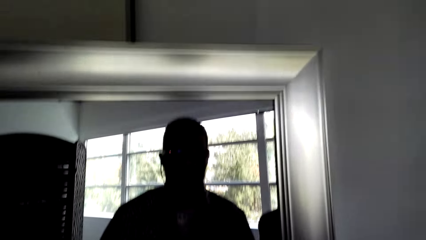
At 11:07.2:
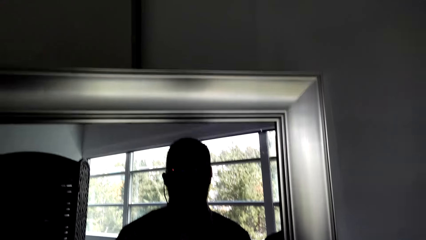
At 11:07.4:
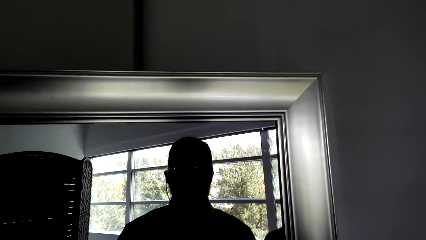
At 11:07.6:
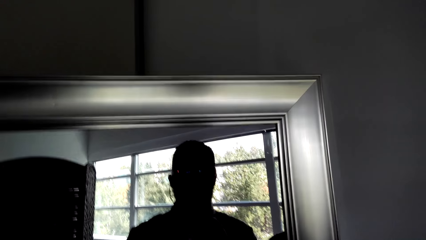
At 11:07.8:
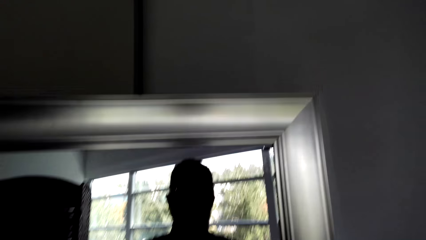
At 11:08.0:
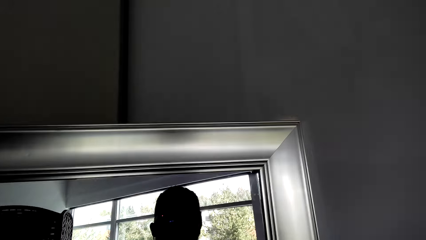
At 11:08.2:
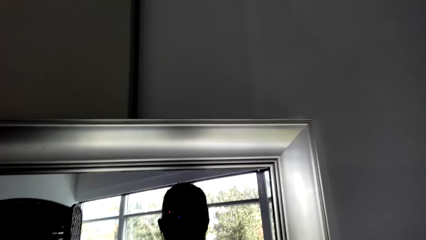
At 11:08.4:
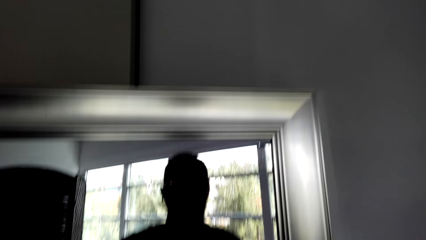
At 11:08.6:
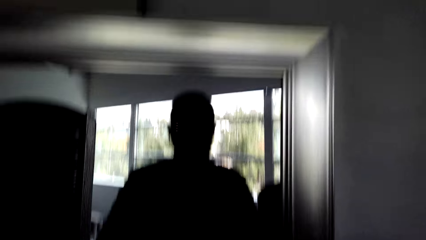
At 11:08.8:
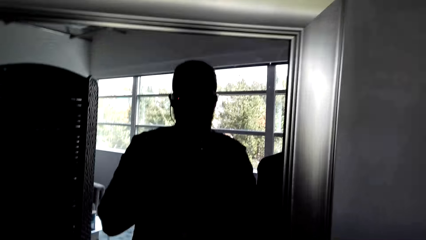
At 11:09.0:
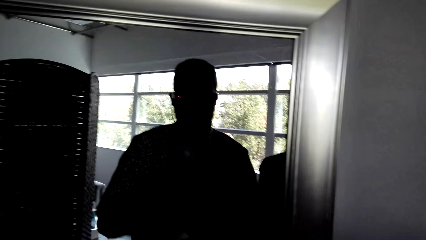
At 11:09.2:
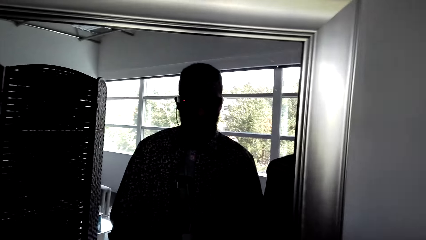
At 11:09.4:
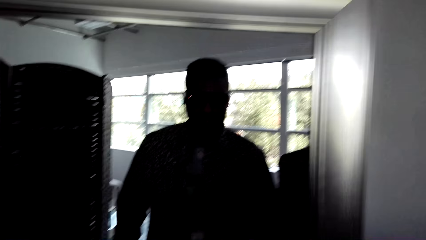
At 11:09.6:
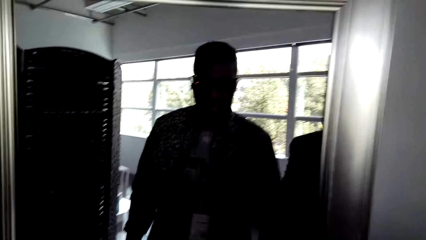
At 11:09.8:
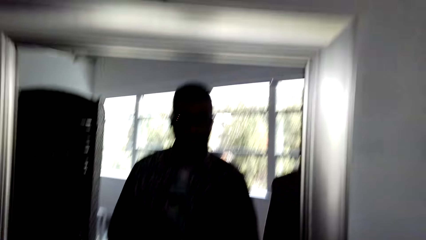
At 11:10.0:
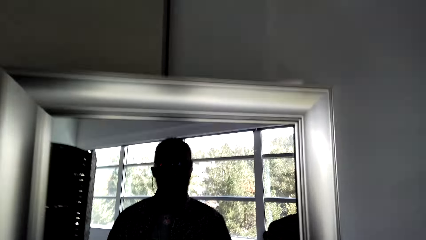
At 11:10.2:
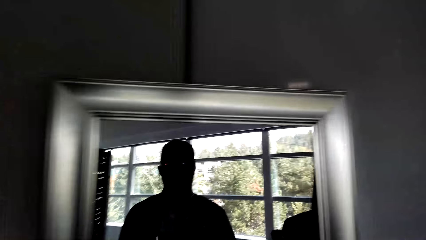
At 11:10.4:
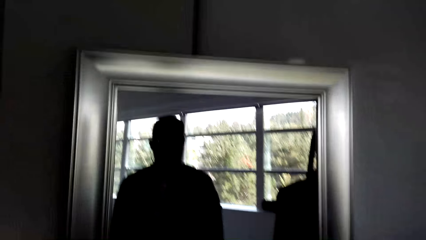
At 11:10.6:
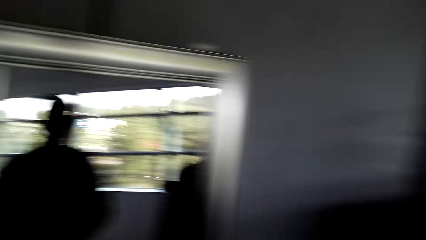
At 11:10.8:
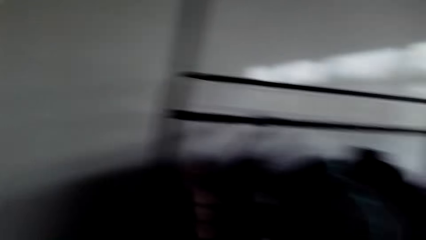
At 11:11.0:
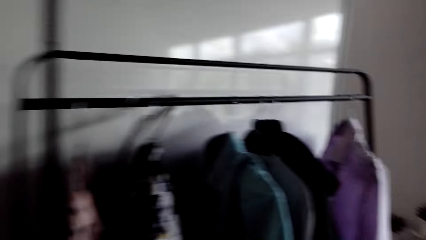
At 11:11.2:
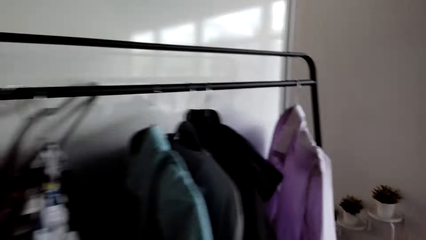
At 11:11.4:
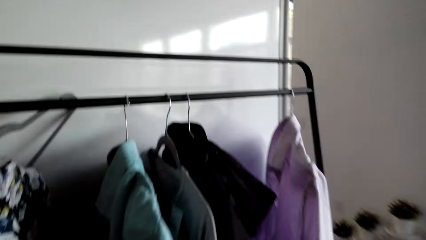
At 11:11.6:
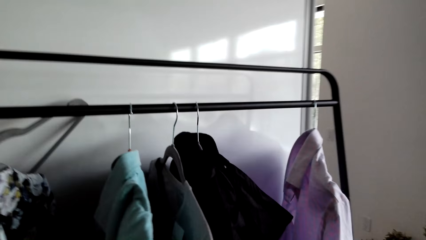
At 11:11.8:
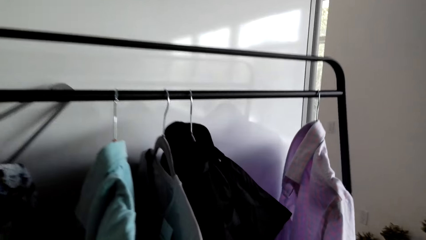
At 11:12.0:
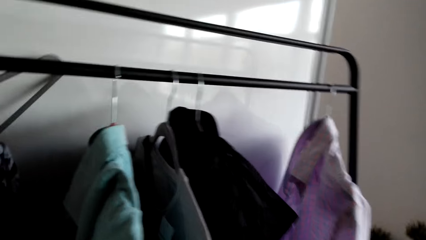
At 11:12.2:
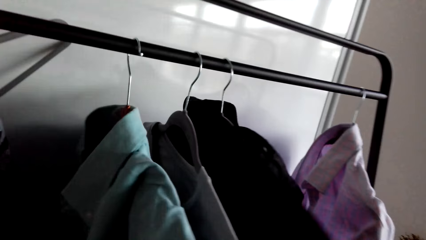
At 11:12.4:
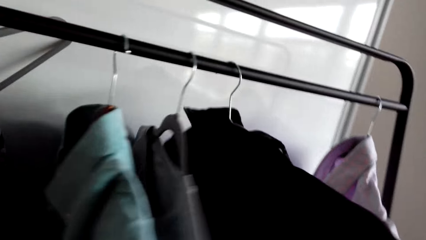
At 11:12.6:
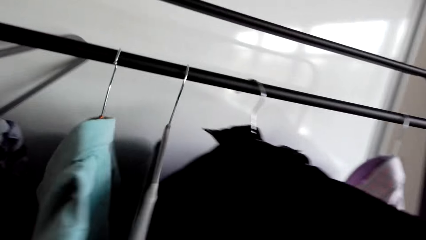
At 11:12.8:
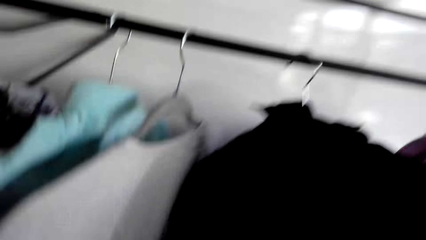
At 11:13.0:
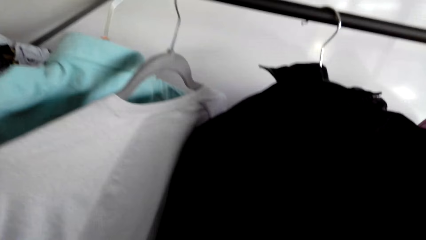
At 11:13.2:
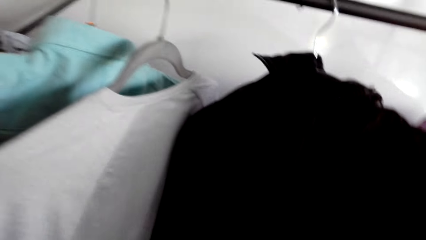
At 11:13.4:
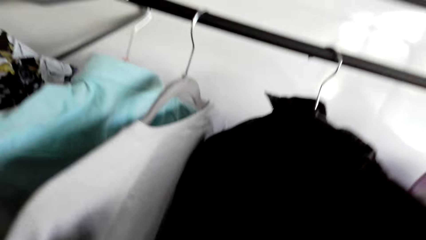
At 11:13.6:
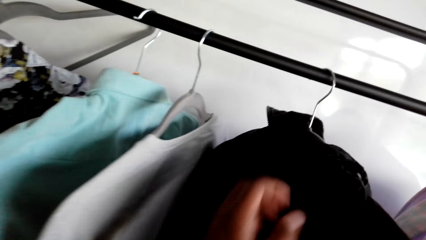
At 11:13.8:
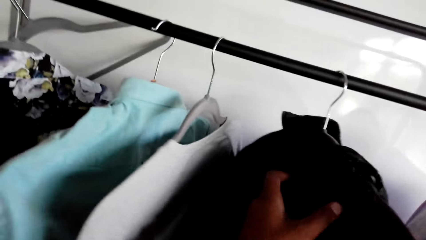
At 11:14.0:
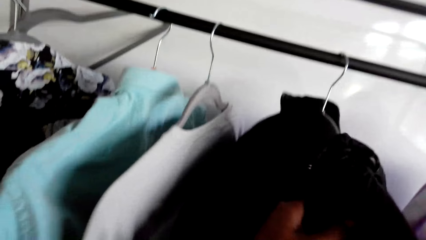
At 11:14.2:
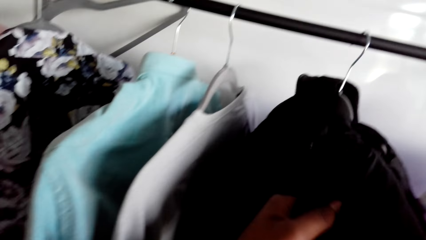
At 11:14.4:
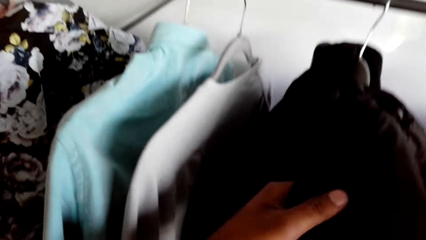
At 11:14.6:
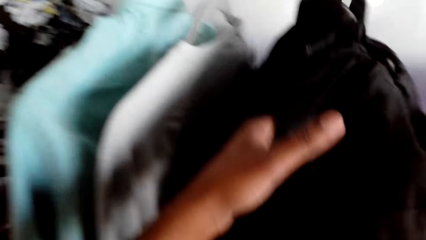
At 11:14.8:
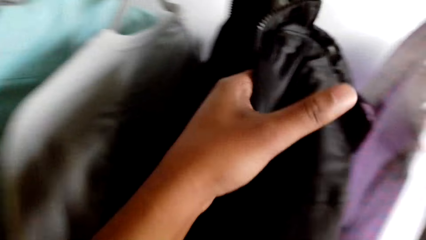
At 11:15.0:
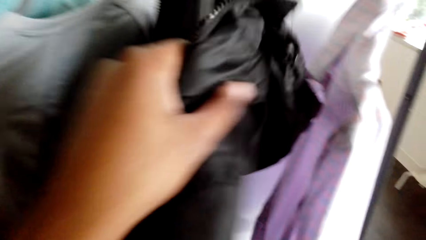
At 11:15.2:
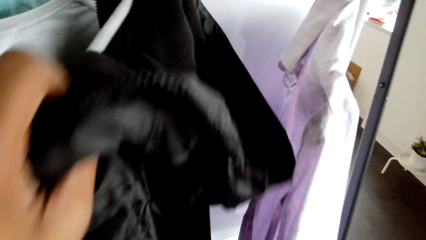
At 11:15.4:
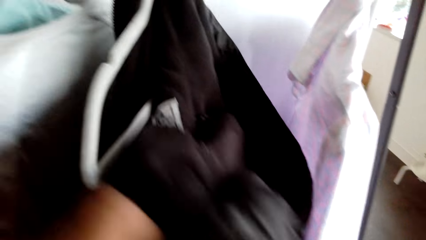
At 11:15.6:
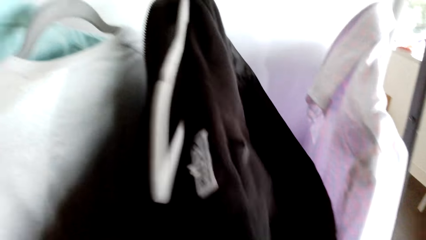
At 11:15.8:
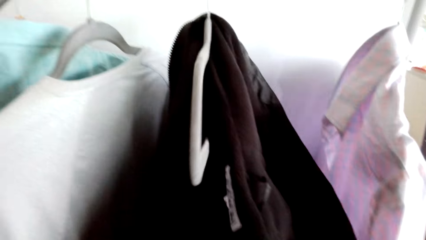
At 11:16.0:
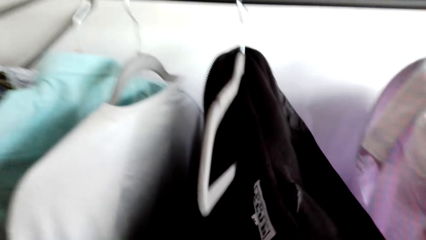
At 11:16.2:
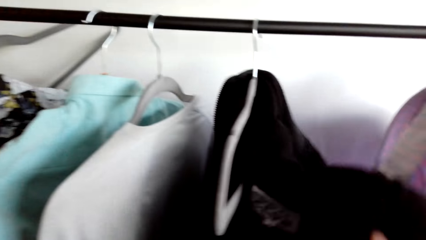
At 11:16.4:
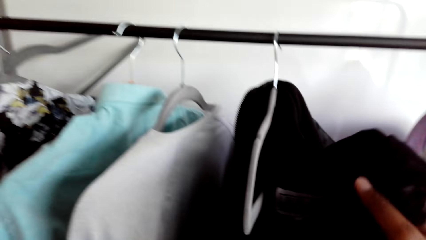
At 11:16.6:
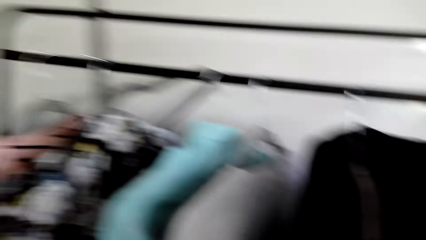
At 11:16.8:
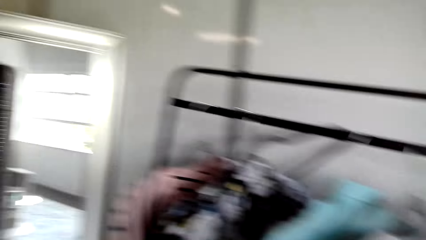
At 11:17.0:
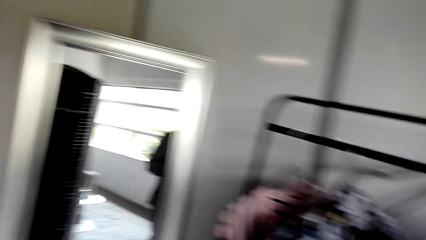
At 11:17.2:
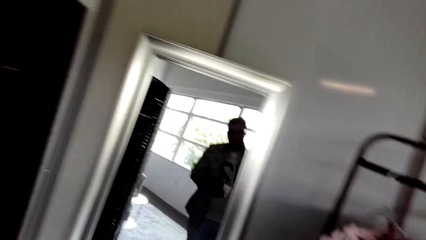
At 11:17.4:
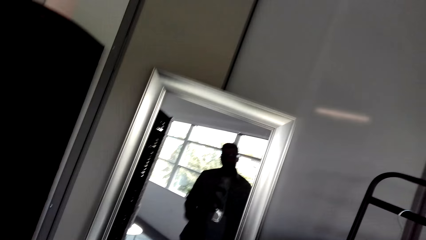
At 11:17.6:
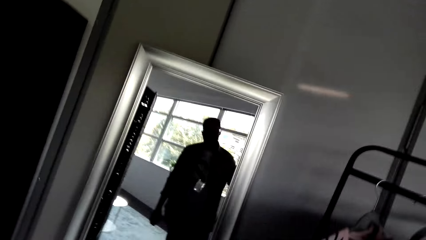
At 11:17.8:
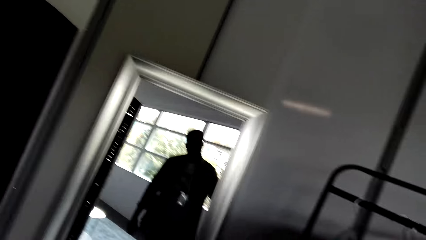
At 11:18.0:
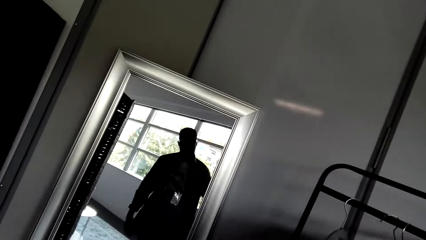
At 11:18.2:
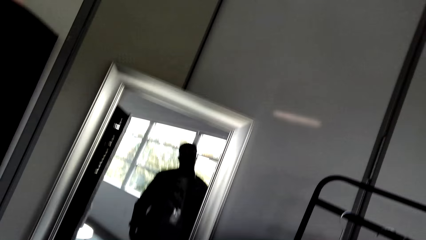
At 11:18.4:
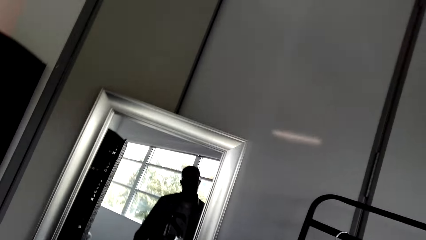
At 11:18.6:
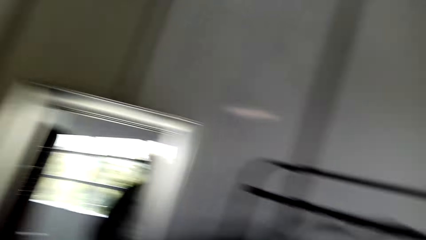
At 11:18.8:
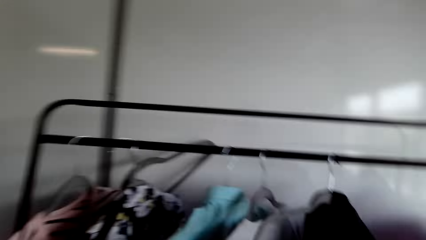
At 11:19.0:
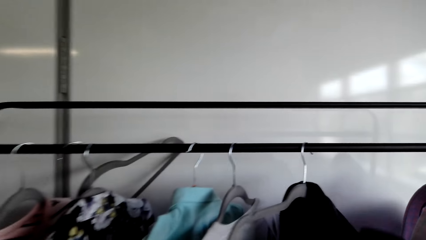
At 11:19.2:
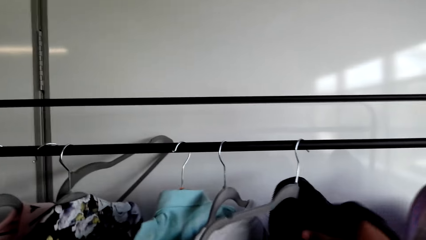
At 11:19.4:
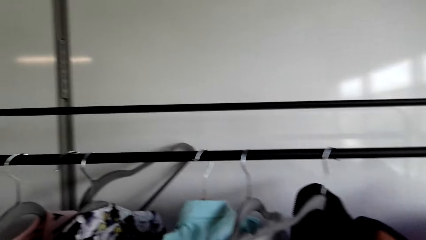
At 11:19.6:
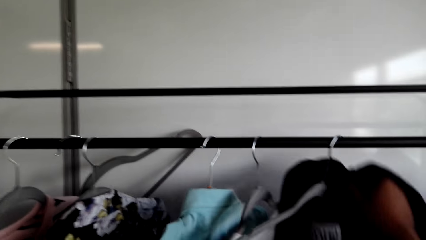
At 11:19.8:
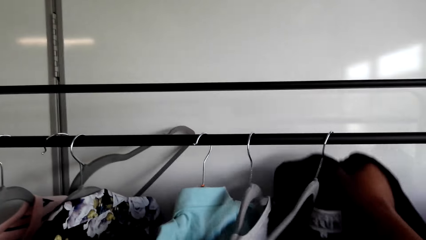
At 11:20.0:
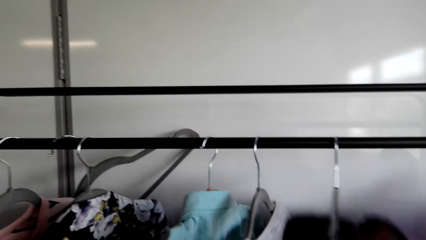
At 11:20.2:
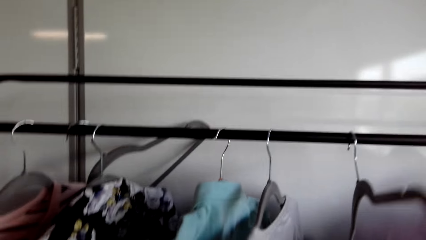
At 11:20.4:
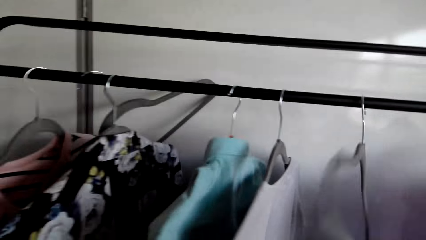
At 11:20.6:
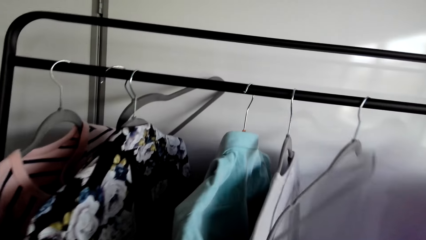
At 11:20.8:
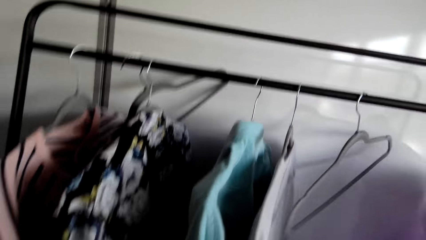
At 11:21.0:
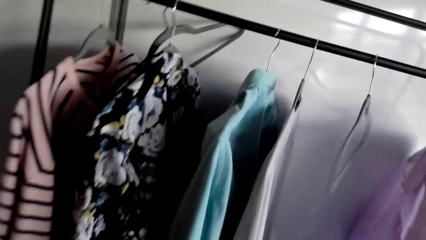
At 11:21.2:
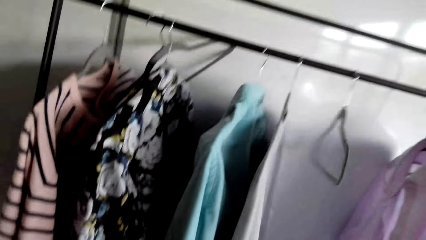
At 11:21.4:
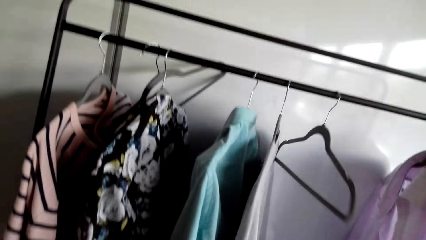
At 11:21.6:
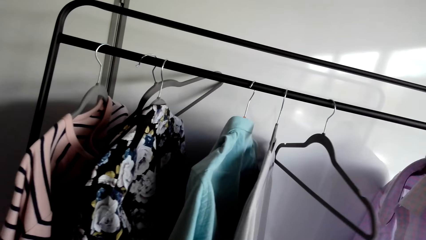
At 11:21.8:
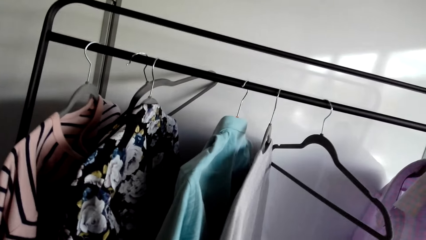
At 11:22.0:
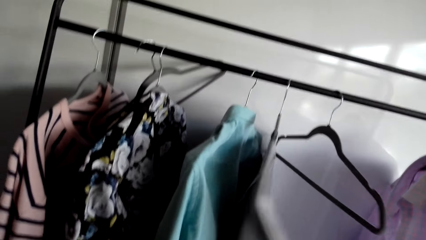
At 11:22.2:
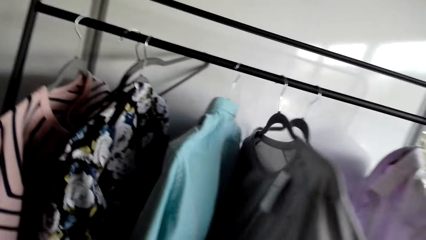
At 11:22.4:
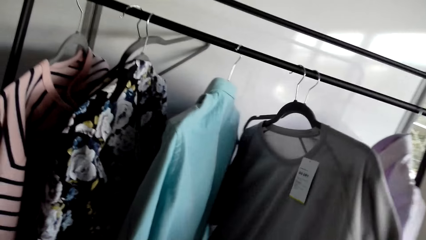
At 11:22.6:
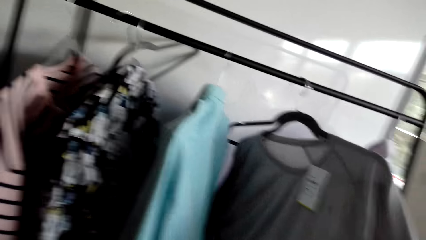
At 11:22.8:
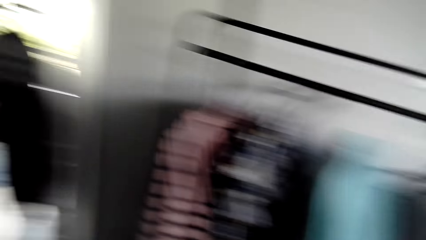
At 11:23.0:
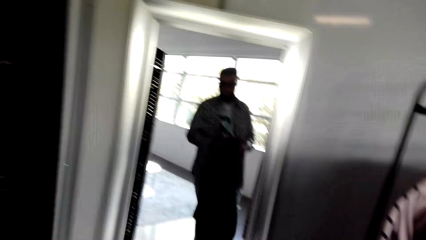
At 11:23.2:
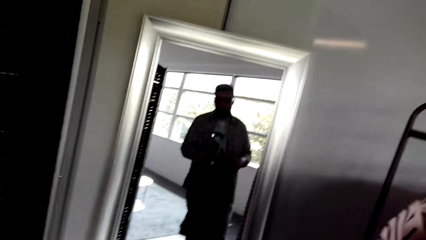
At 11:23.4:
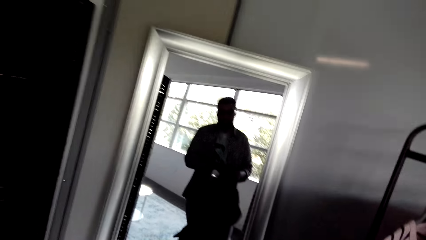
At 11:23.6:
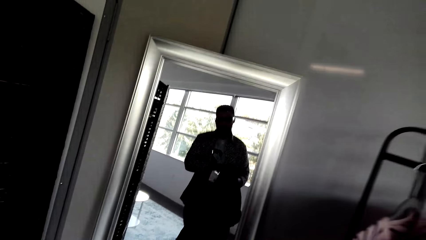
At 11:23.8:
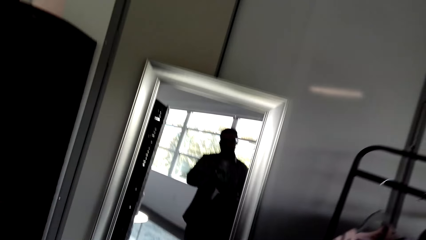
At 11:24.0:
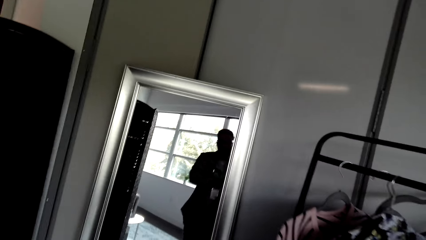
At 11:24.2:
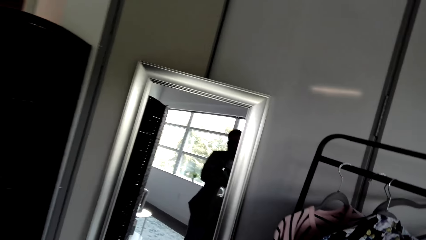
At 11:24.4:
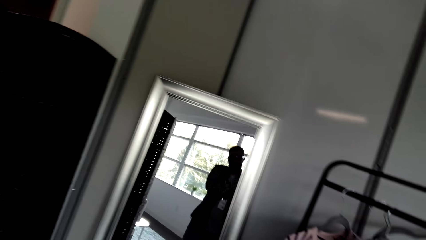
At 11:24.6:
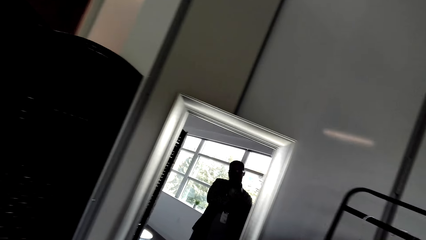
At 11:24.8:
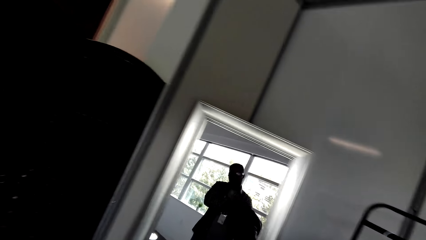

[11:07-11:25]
The camera wearer drops both hands. They look at the mirror. They walk around. They pull a jacket. They pick up the jacket. They look at the jacket. They hold the jacket. They pull the jacket on the hanger. They look at the mirror. They look at the clothes. They remove the jacket from the hanger. They look at the clothes. They push a sweater. They look at the mirror. They make a step.
